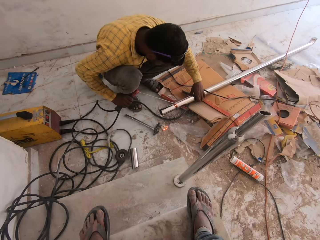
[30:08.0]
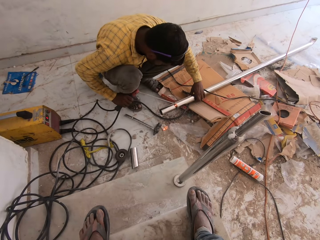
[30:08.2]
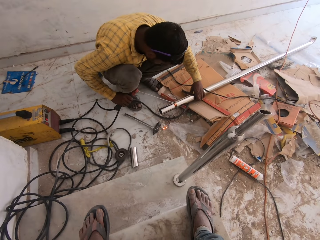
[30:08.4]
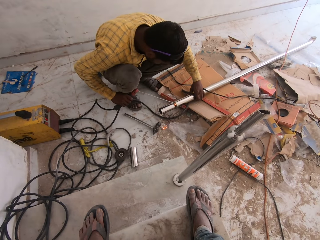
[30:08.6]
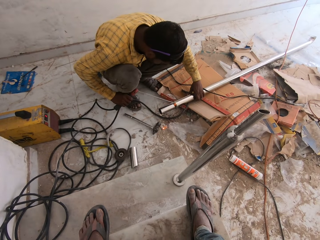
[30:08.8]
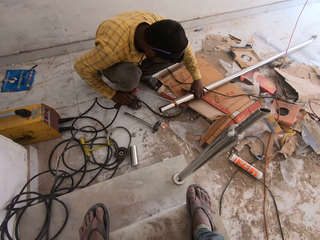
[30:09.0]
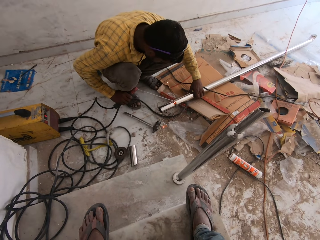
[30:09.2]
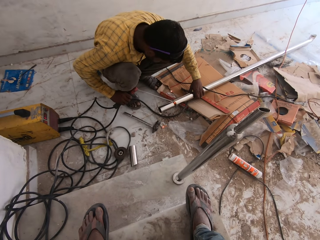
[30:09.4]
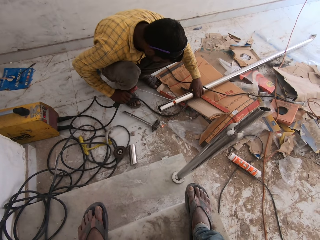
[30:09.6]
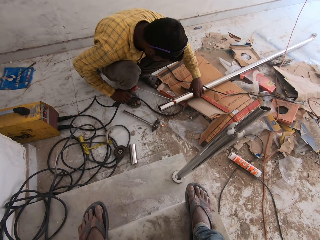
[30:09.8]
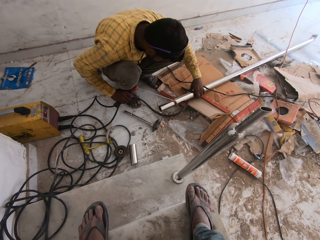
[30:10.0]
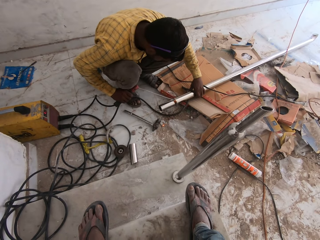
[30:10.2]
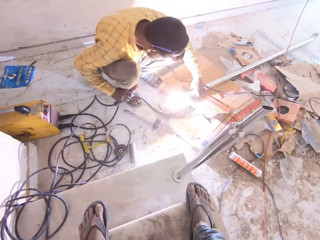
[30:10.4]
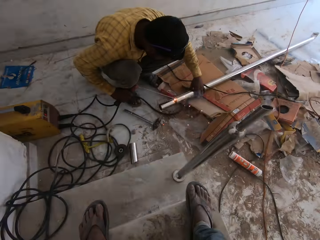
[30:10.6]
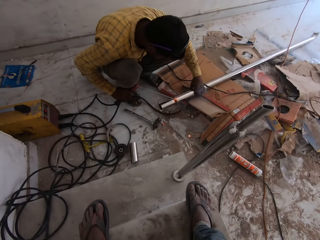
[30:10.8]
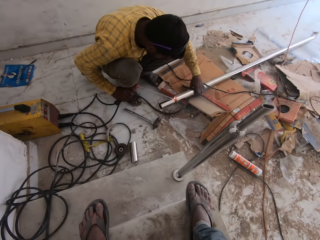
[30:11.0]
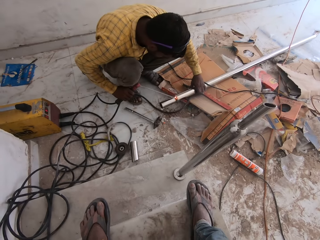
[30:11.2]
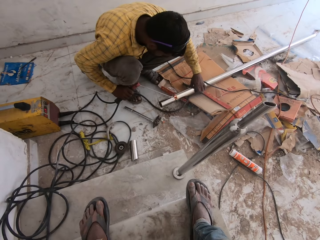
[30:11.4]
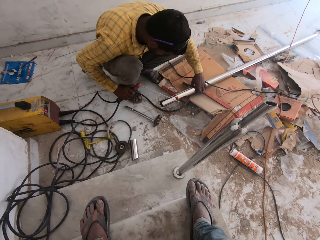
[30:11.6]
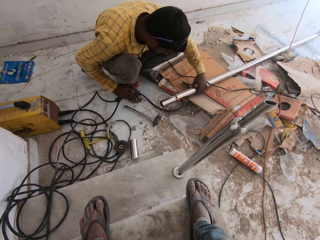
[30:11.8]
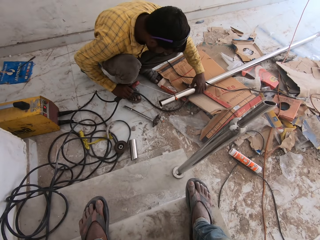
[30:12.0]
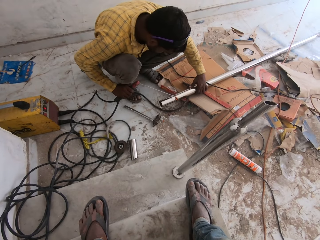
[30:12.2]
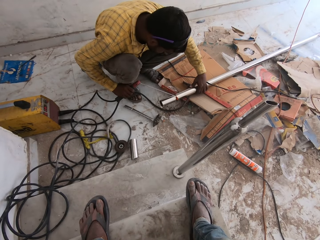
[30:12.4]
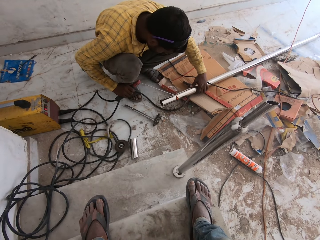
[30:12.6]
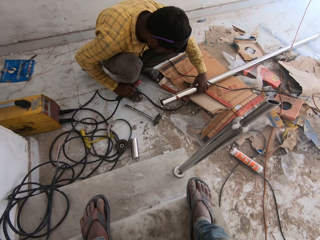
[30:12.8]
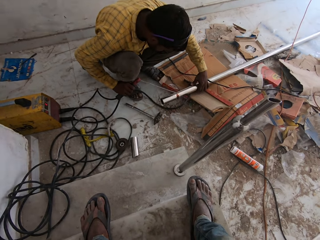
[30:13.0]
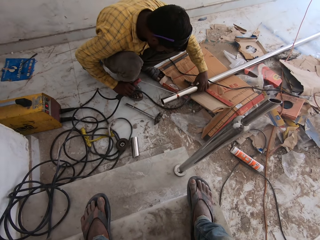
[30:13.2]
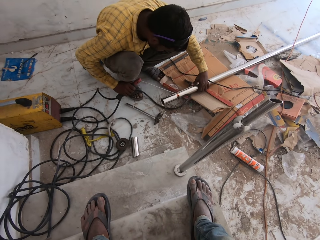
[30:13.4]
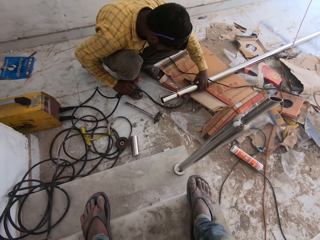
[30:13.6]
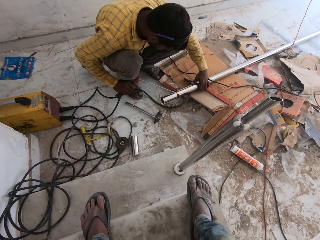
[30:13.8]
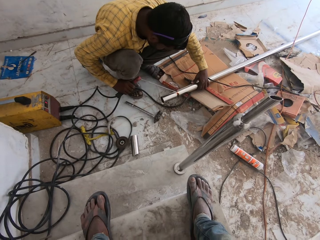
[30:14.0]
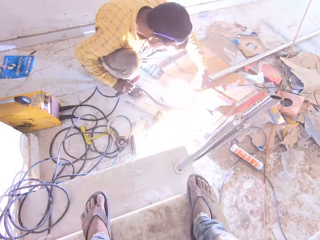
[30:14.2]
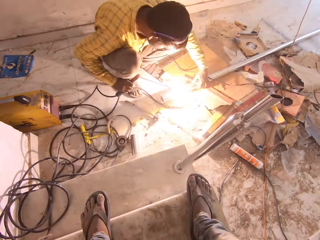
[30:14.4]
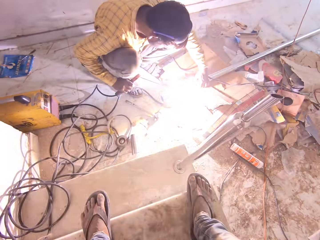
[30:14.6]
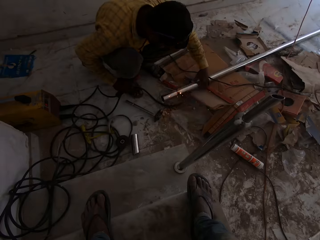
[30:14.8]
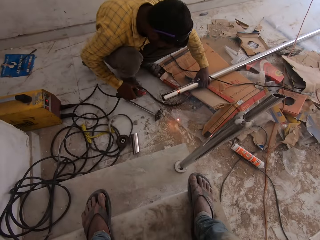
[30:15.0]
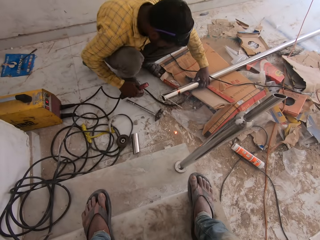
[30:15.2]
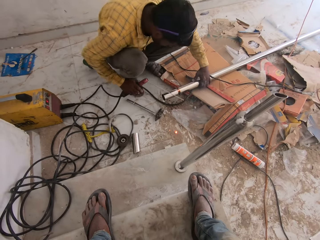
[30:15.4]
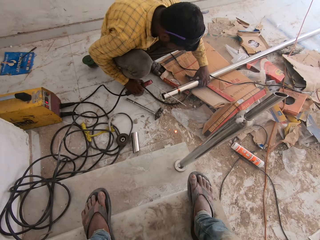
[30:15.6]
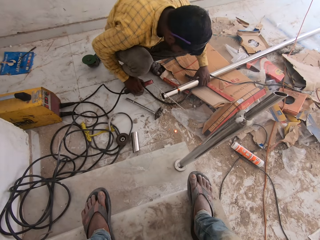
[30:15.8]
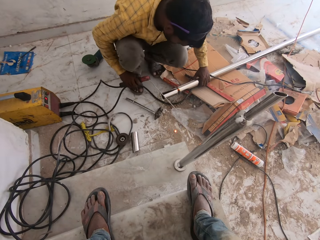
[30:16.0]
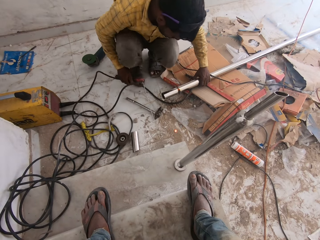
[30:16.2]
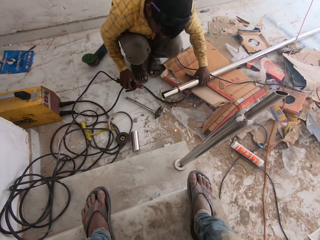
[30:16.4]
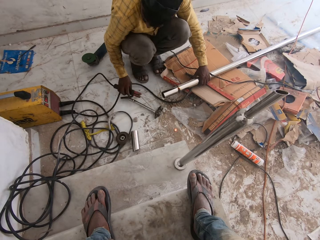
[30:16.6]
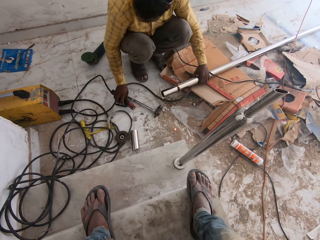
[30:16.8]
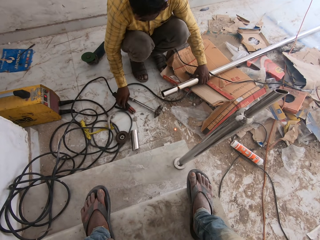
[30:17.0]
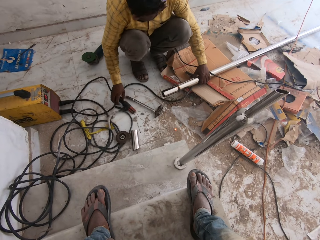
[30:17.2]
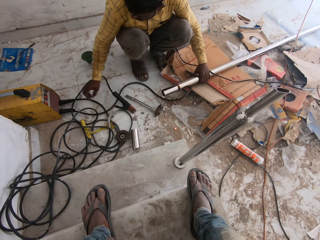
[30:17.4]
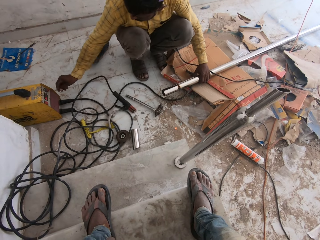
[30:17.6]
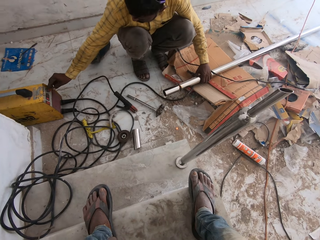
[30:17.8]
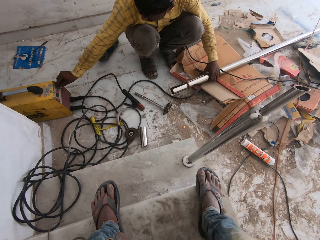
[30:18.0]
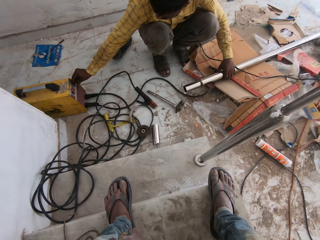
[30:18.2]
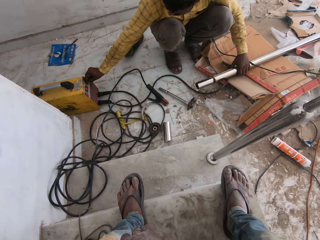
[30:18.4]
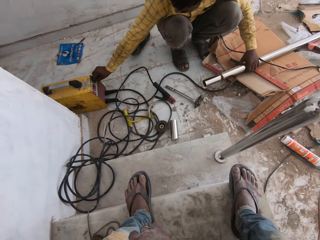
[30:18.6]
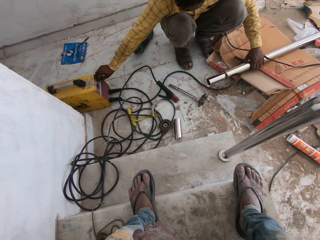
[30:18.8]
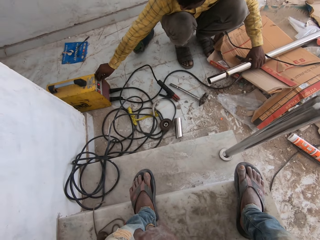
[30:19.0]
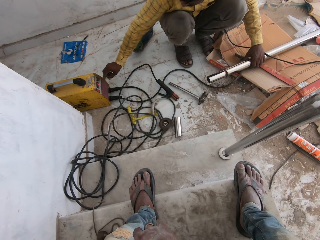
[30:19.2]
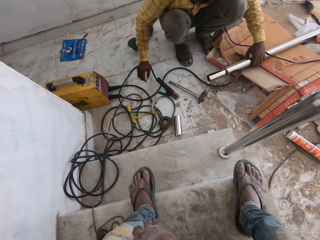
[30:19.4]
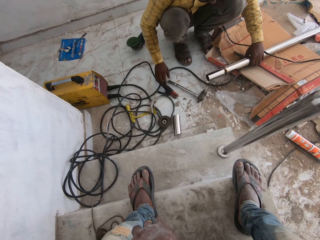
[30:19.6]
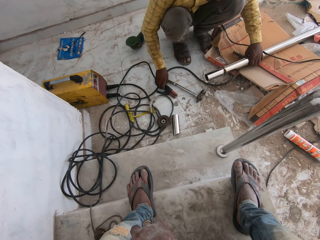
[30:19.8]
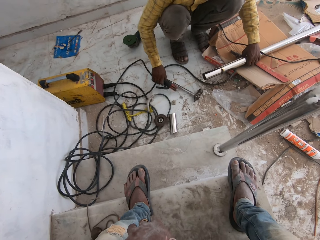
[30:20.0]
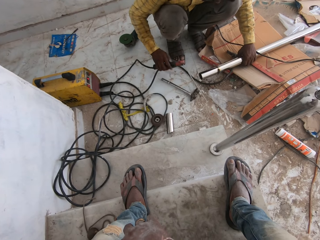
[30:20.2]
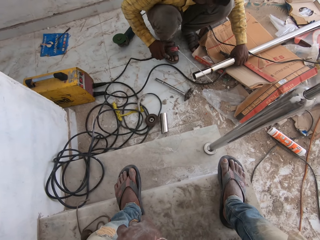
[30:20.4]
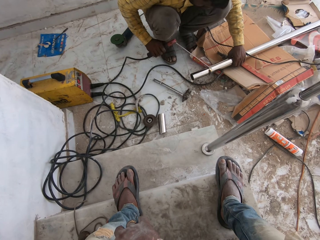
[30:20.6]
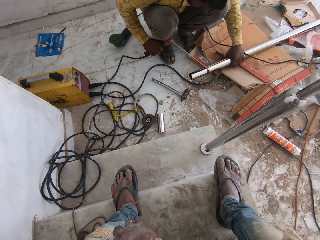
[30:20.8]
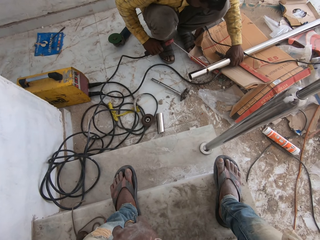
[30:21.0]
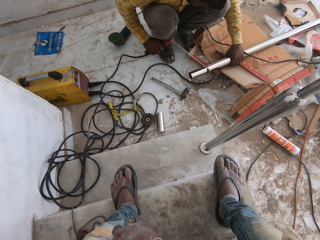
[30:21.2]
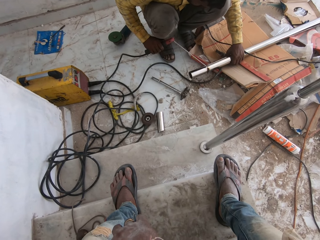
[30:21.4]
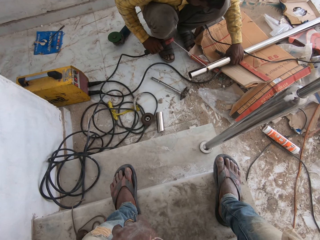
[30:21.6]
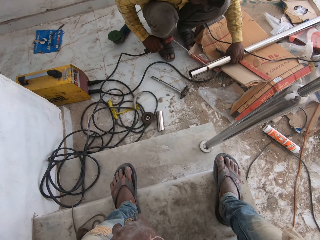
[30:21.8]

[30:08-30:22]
A man puts the welding stick on the floor. He adjusts the welding stick machine. He touches the welder machine. He picks up the welding stick.

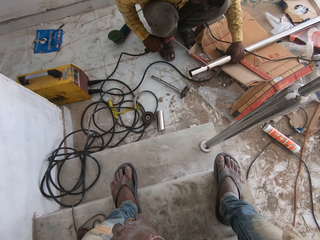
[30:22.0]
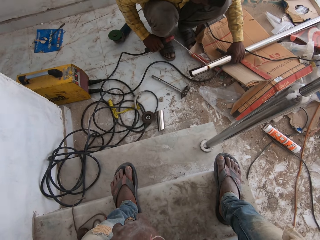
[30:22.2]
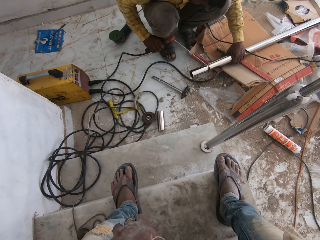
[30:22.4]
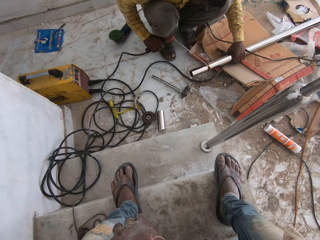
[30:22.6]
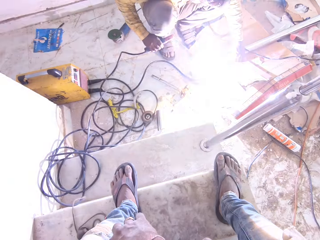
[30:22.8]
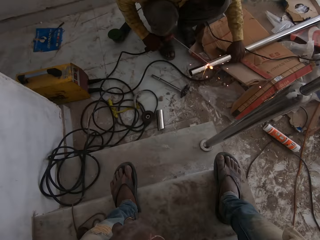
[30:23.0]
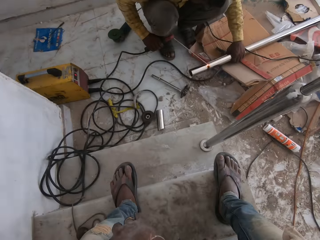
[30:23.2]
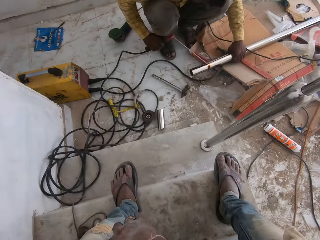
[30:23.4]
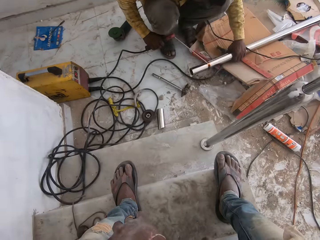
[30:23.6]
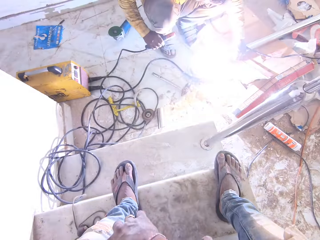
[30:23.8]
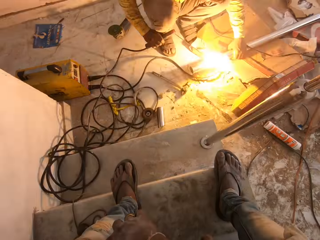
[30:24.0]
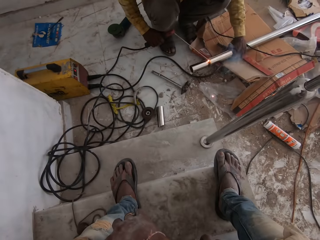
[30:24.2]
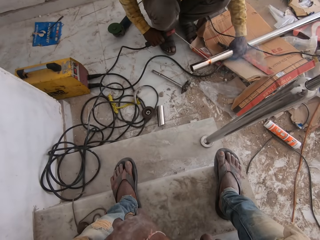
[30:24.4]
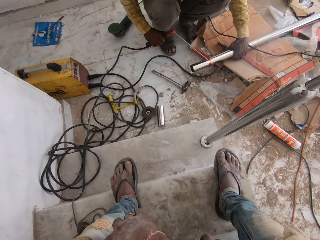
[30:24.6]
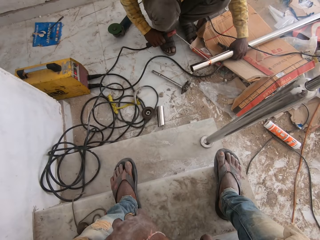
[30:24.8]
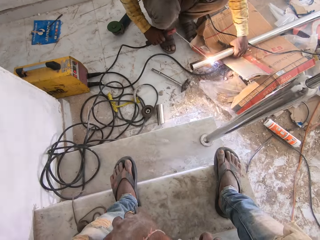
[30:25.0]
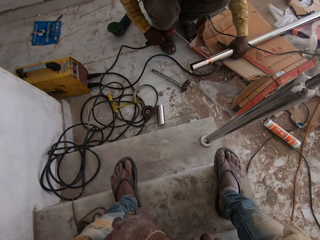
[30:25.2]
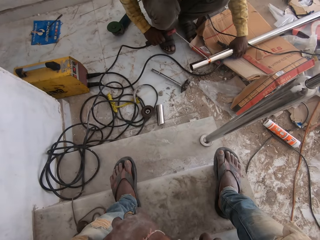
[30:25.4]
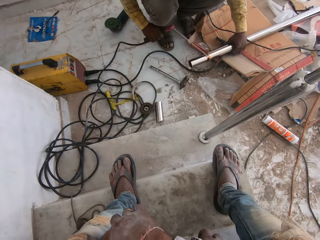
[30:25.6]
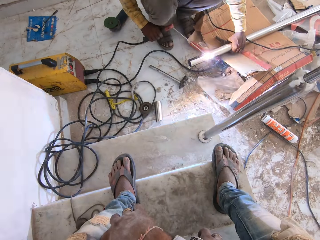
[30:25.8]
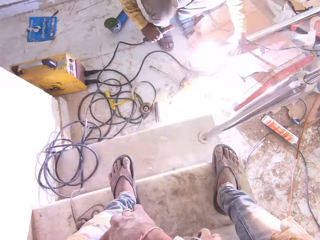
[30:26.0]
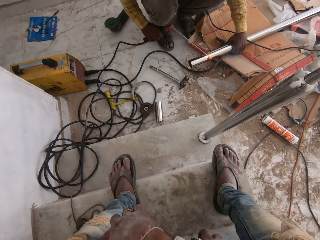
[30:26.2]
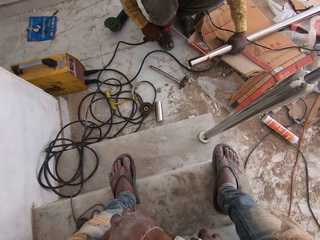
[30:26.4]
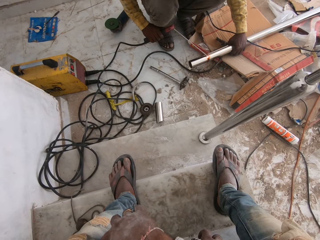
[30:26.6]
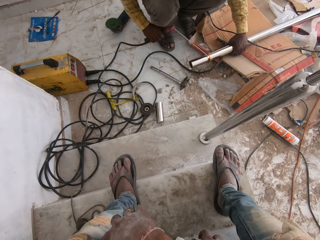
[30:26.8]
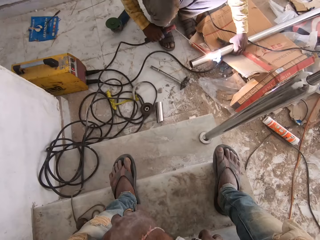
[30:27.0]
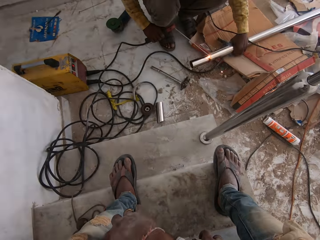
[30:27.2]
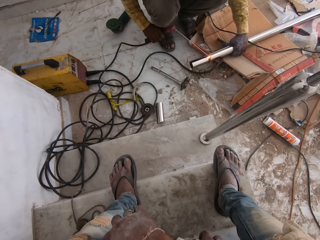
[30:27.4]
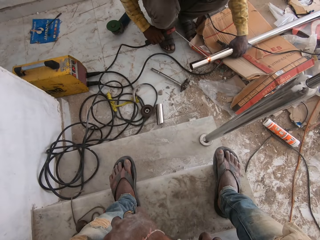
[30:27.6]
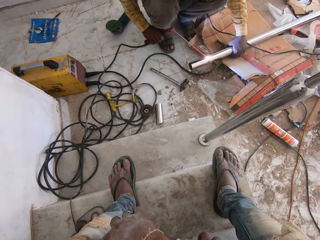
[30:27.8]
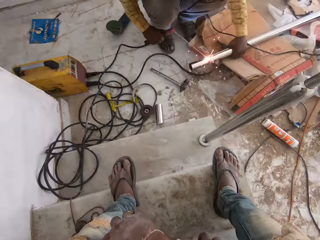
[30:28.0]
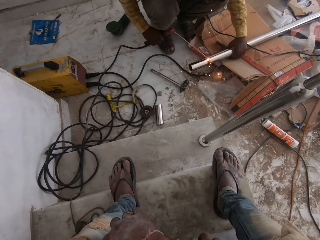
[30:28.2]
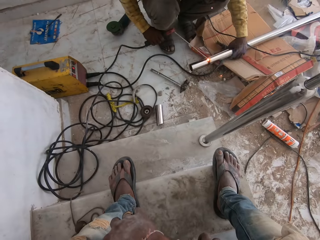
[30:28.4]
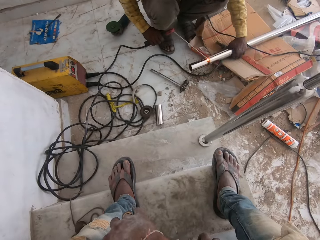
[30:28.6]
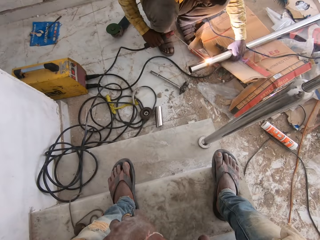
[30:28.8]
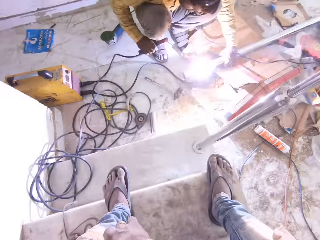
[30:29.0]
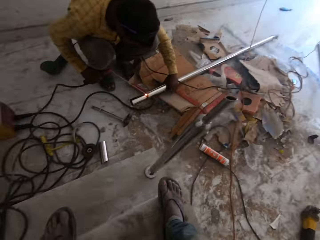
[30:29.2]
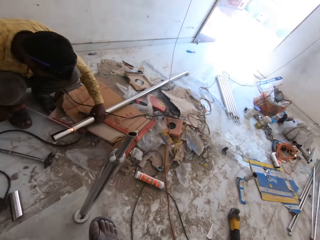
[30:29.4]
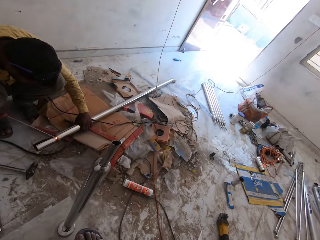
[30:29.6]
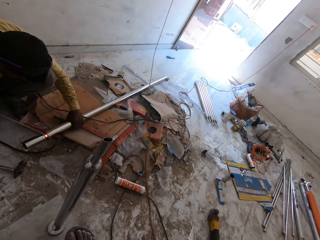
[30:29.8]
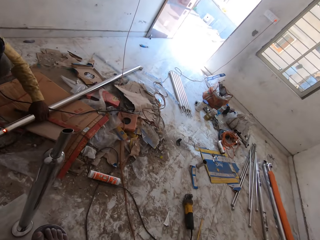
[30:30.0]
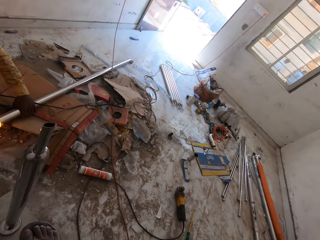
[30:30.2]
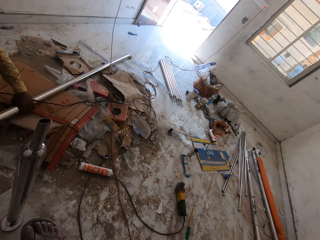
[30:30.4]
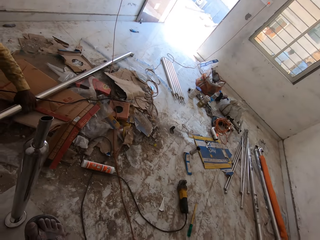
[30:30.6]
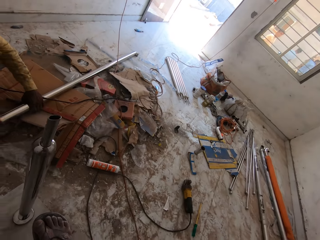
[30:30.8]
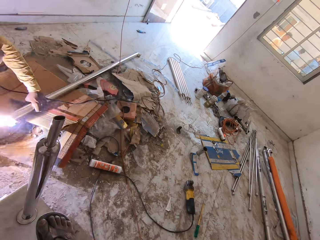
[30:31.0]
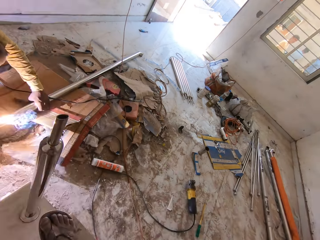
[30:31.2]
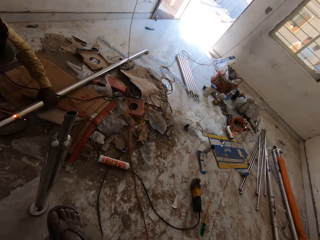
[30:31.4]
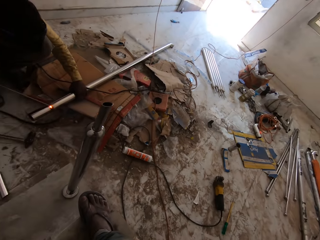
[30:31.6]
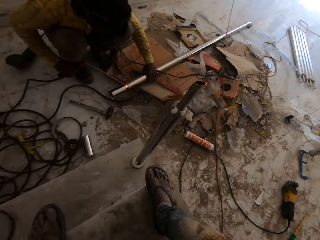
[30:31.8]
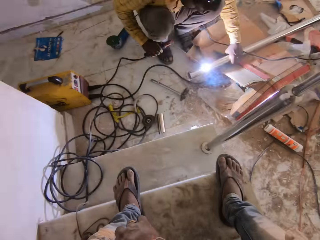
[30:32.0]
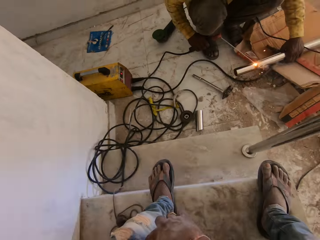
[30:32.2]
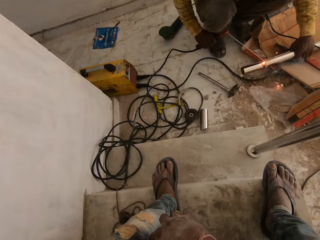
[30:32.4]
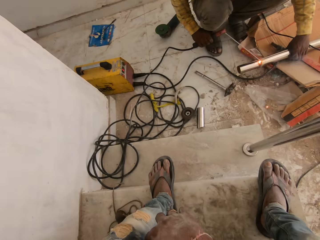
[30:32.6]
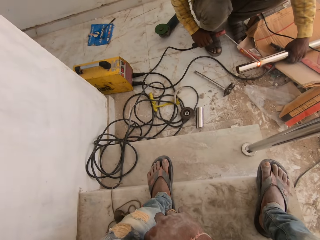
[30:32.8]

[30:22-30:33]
A man joins the metal bar together with a welding stick. The camera wearer looks around.
